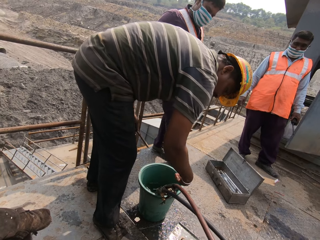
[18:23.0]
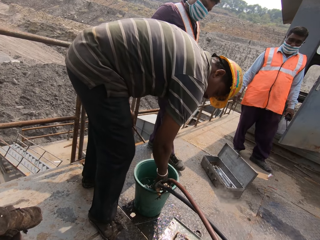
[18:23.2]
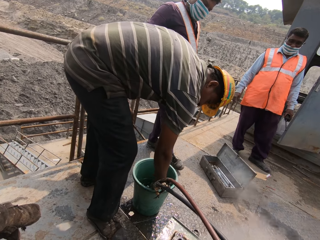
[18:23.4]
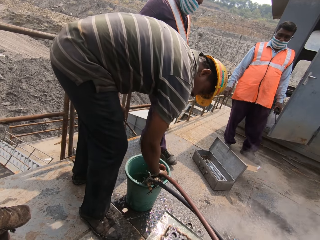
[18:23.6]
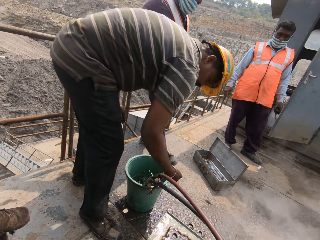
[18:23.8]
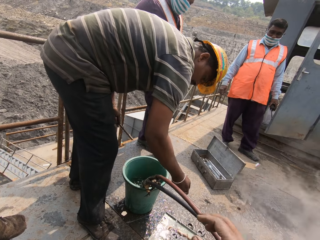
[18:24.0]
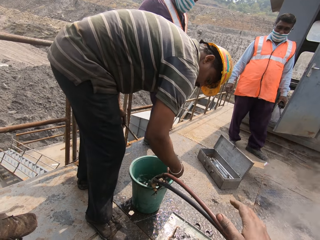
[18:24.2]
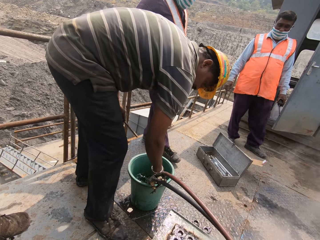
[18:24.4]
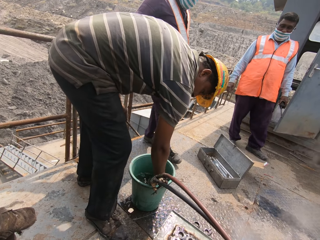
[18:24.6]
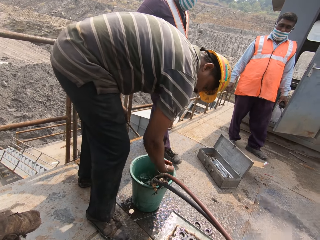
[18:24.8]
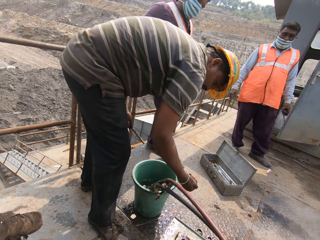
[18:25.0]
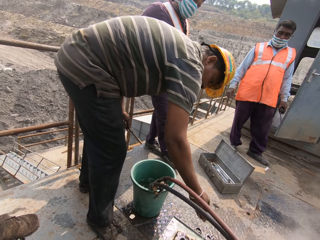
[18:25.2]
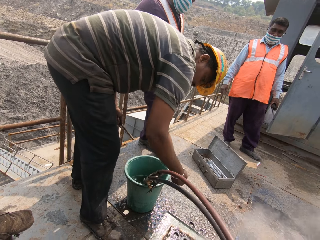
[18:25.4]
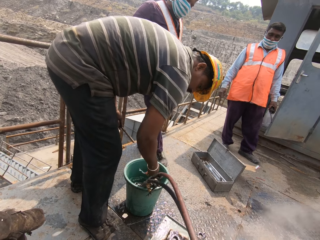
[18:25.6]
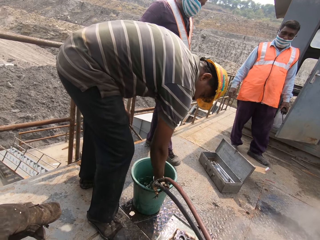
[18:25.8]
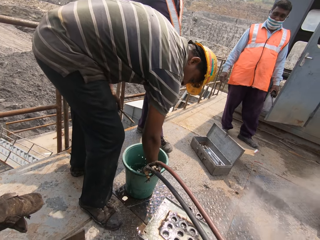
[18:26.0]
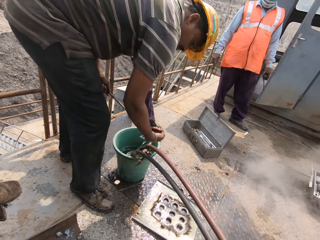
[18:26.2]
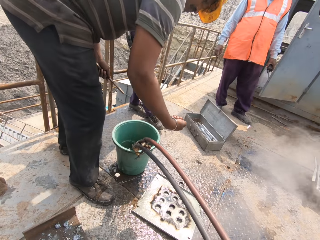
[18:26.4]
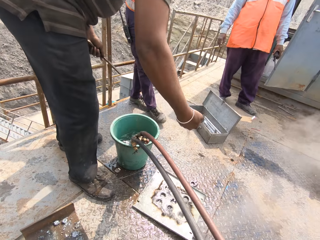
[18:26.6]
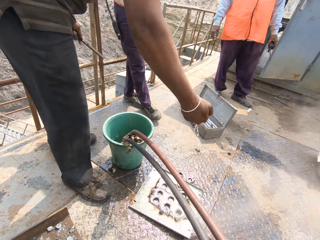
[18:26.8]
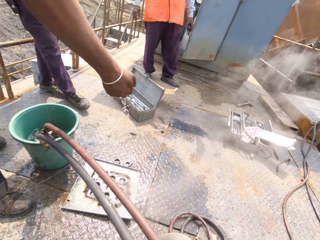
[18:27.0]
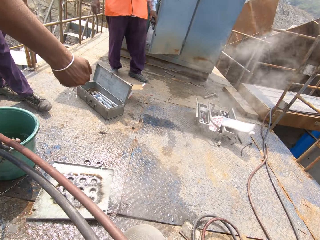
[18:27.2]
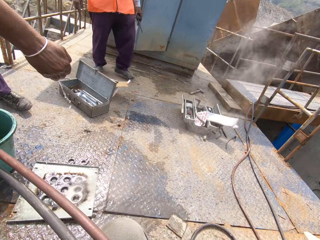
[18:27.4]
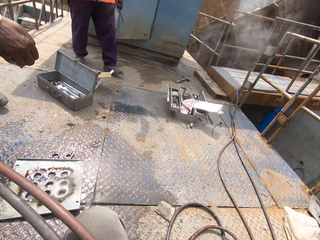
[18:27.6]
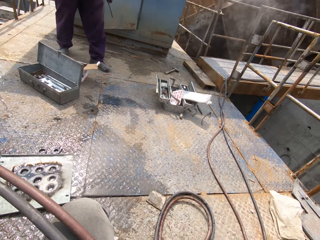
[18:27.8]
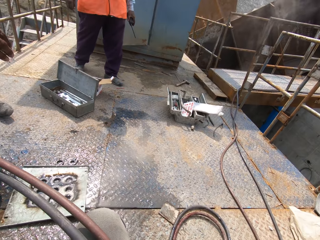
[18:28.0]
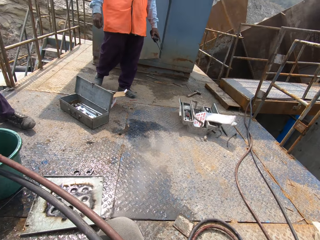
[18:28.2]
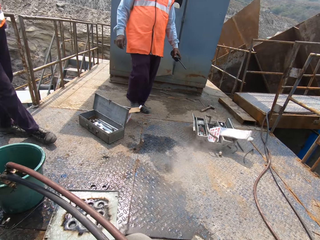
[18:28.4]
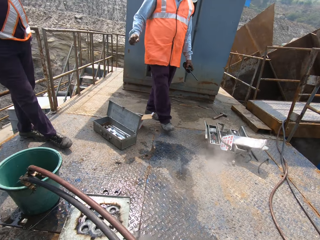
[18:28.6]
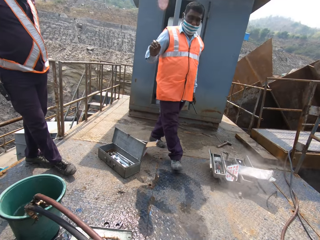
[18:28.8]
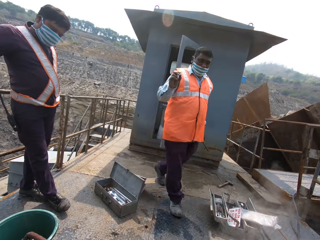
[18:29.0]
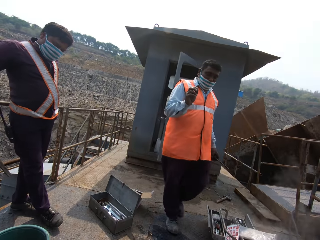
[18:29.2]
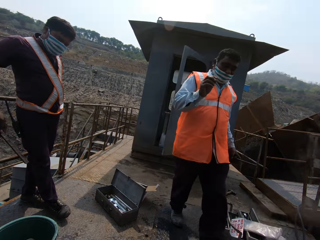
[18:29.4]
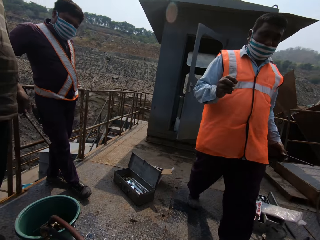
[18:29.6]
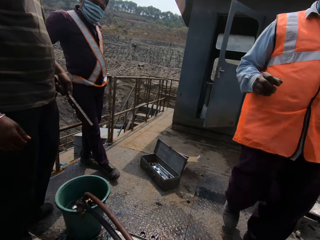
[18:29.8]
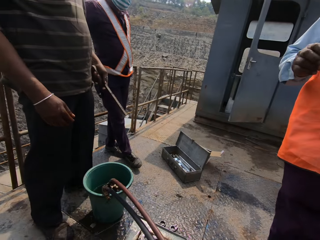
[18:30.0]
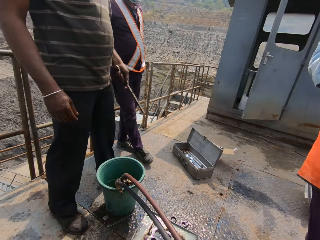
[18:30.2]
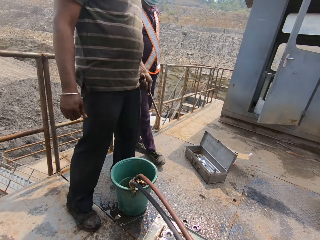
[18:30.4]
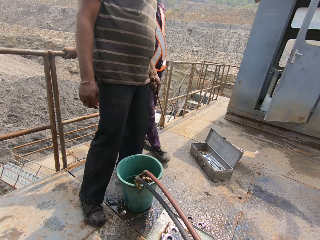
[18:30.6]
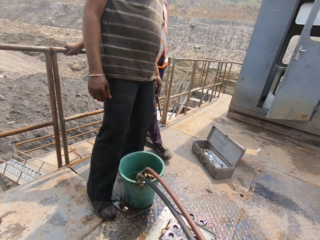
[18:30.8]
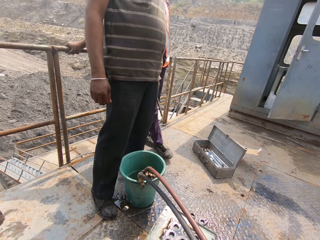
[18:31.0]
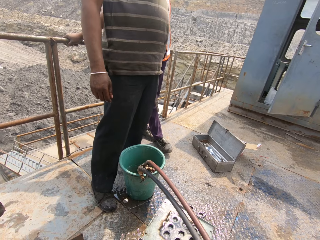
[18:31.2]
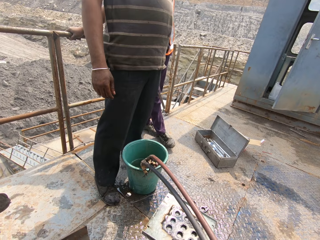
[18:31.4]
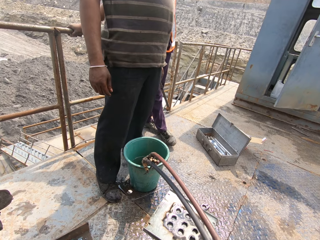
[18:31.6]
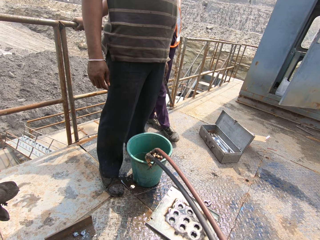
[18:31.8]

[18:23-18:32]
The man pours the water in his right hand on the metal plate on the floor and holds the stick. The man fetches some water from the green bucket on the floor with his right hand and holds the stick. The man holds the stick and pours the water in his right hand on the metal plate on the floor. The man holds the stick and fetches some water from the green bucket on the floor with his right hand. The man holds the stick and pours the water in his right hand on the metal plate on the floor. The man fetches some water from the green bucket on the floor with his right hand. The man holds the stick and pours the water in his right hand on the metal plate on the floor. The camera wearer pushes the blow torch cords. Another man walks towards the camera wearer. The camera wearer looks around. The other man lifts up his right hand.
